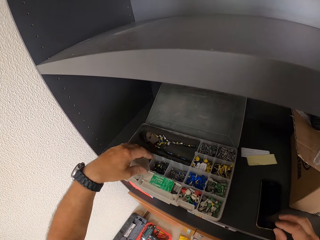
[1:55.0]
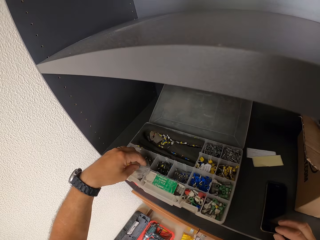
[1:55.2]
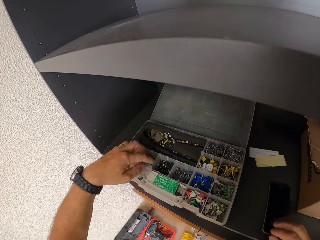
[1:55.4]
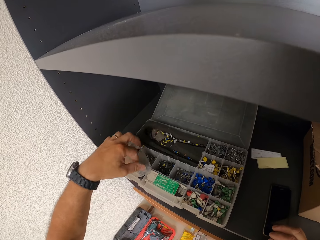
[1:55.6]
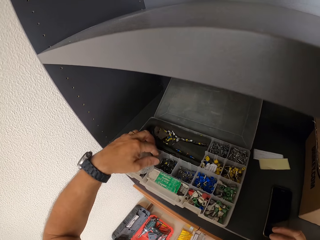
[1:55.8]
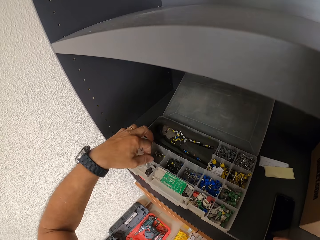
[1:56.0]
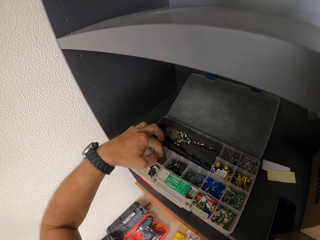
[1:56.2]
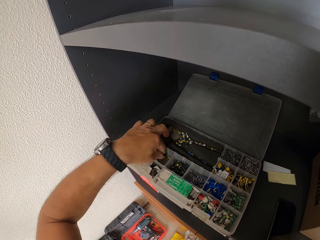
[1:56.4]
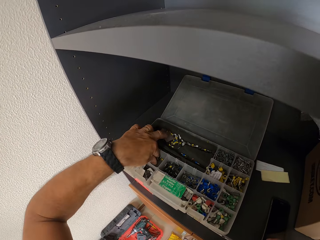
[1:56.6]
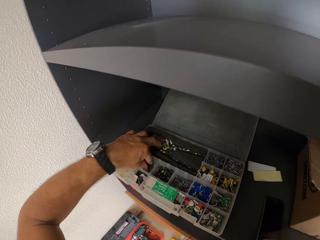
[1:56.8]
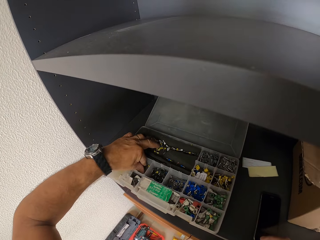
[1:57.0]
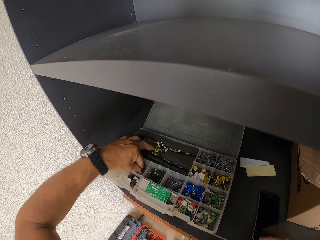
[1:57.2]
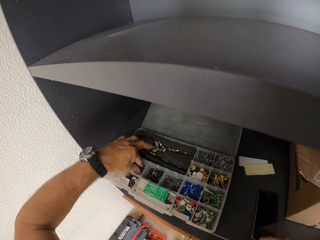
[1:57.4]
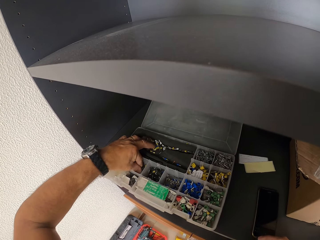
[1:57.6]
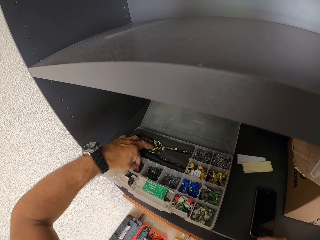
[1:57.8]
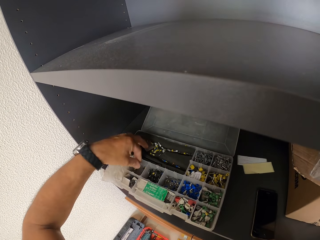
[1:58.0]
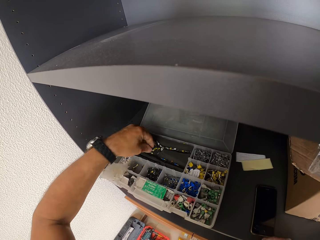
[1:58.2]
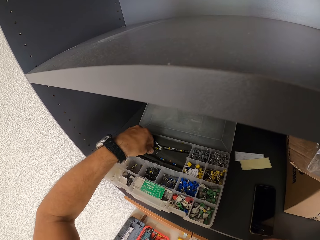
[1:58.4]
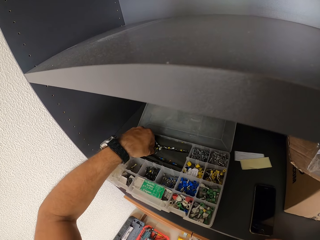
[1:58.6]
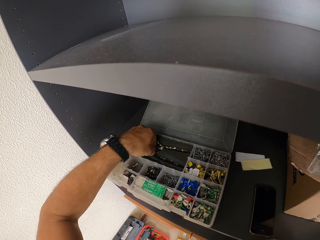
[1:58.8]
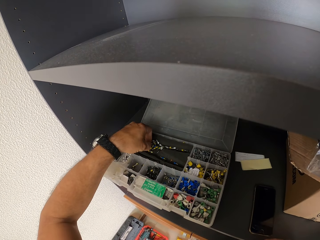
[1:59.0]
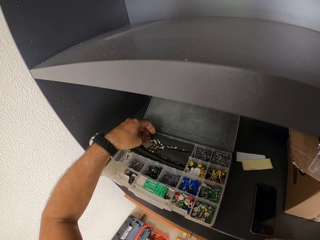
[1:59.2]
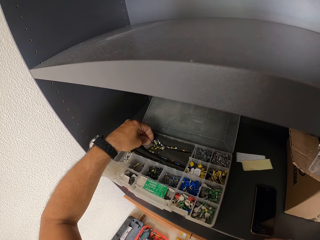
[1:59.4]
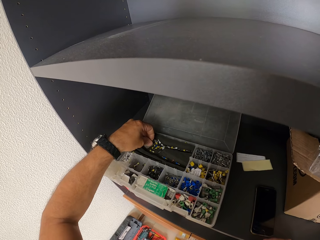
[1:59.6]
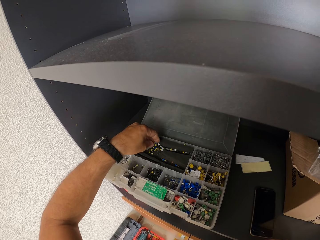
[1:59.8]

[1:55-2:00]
The camera wearer picks up a cord terminal or pin from the tool box.

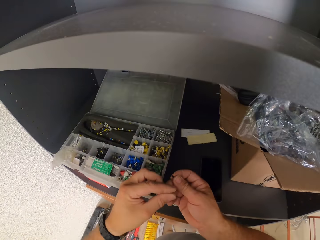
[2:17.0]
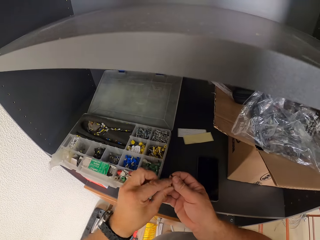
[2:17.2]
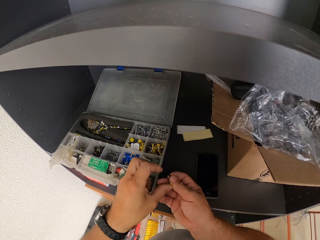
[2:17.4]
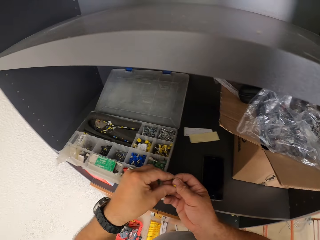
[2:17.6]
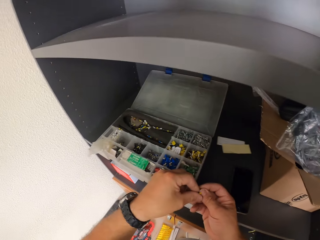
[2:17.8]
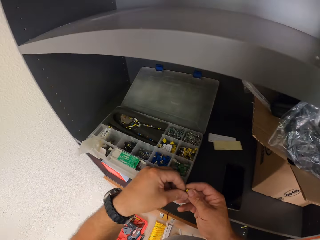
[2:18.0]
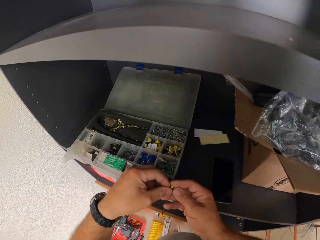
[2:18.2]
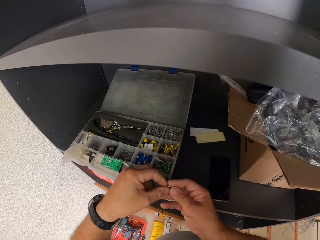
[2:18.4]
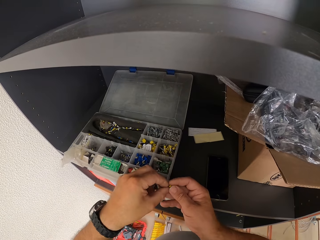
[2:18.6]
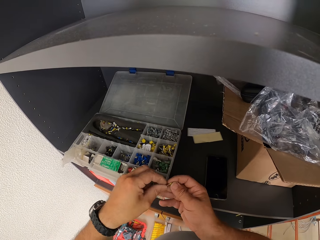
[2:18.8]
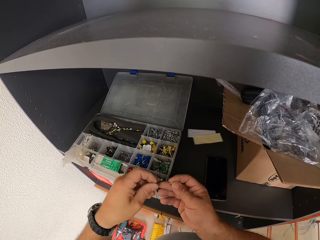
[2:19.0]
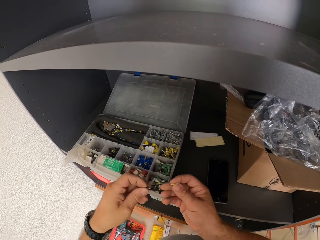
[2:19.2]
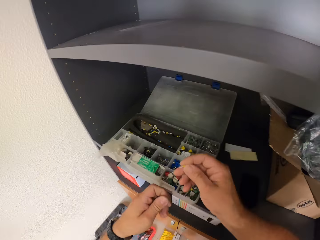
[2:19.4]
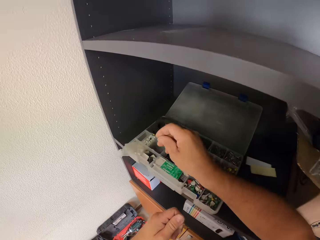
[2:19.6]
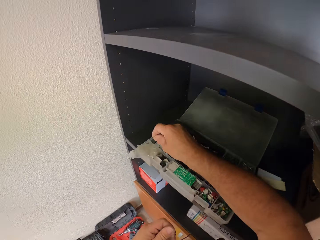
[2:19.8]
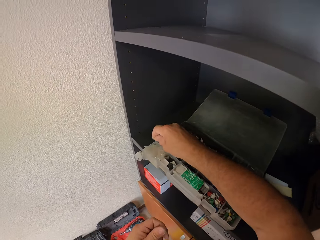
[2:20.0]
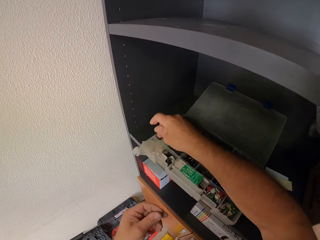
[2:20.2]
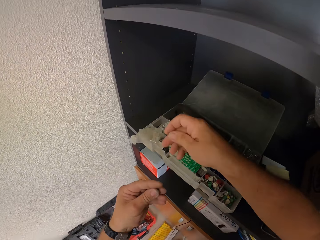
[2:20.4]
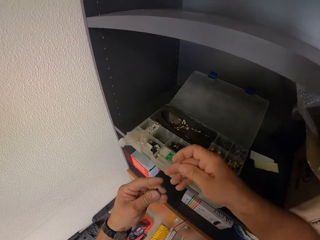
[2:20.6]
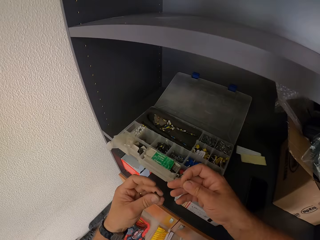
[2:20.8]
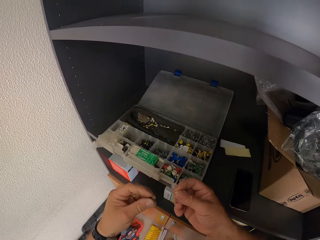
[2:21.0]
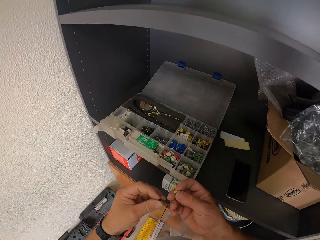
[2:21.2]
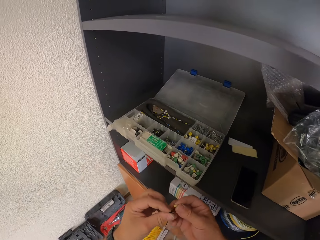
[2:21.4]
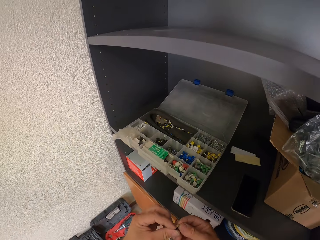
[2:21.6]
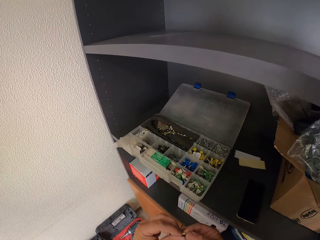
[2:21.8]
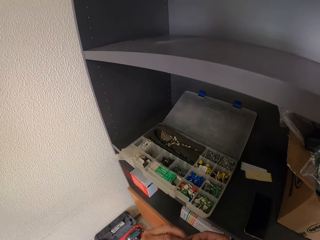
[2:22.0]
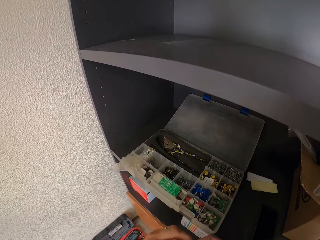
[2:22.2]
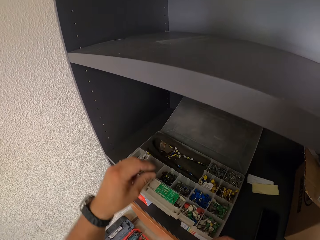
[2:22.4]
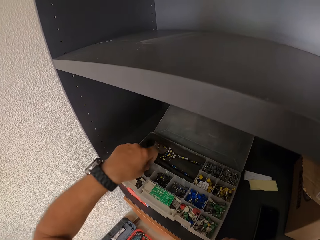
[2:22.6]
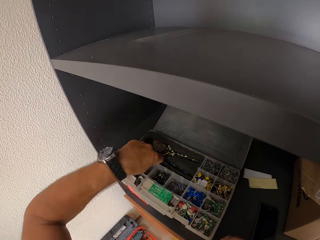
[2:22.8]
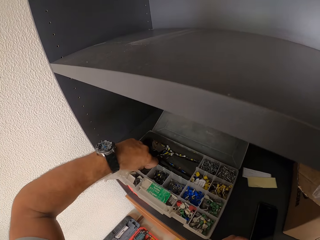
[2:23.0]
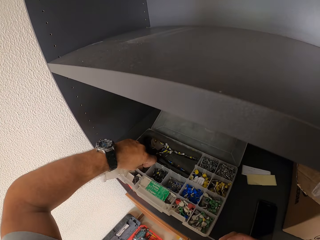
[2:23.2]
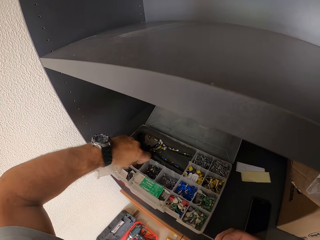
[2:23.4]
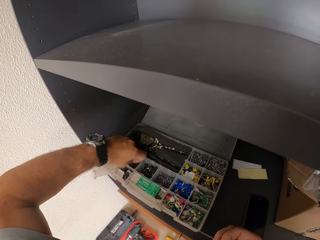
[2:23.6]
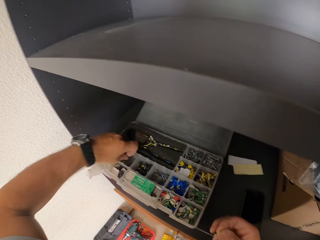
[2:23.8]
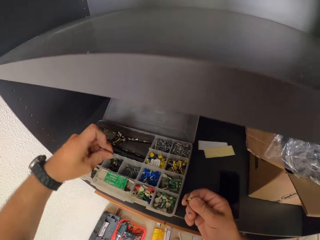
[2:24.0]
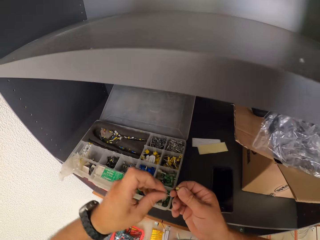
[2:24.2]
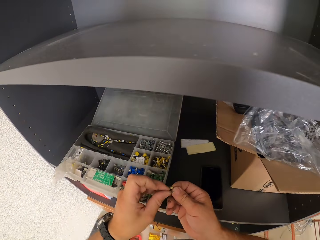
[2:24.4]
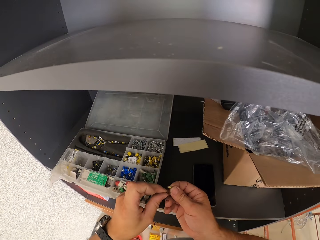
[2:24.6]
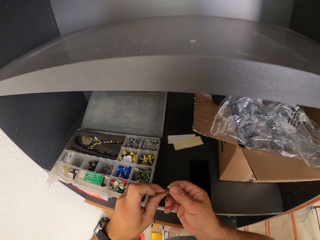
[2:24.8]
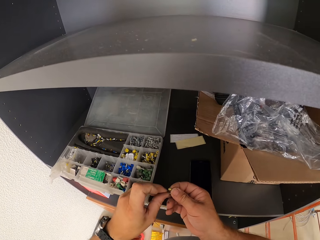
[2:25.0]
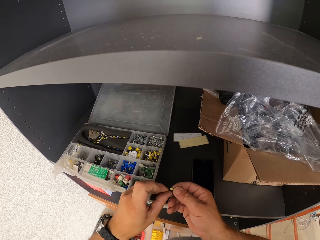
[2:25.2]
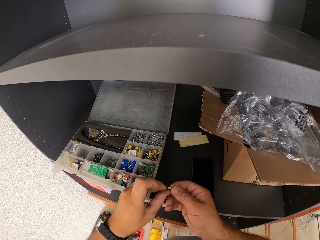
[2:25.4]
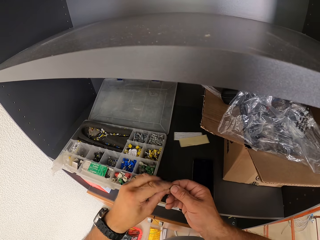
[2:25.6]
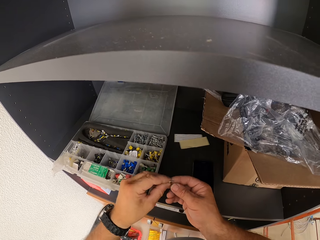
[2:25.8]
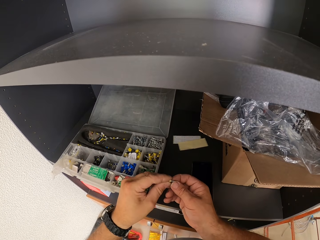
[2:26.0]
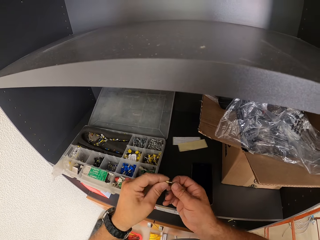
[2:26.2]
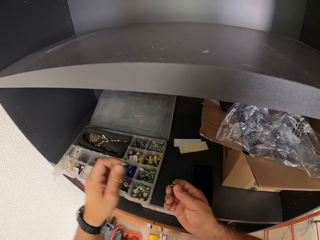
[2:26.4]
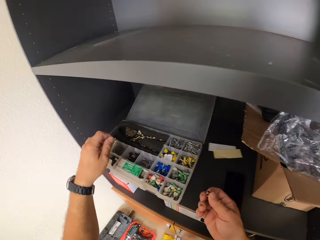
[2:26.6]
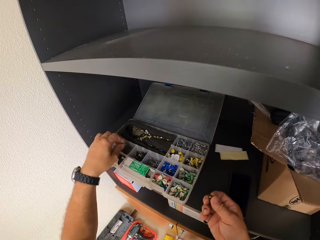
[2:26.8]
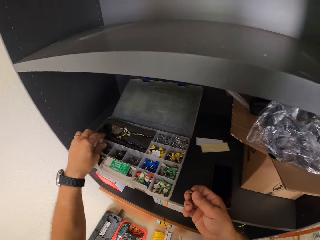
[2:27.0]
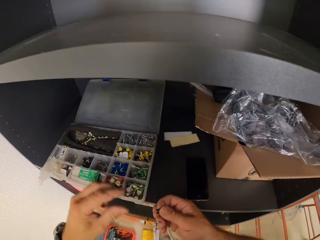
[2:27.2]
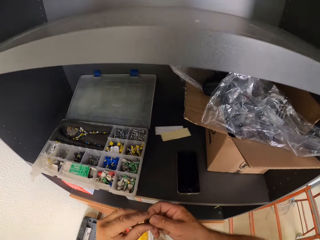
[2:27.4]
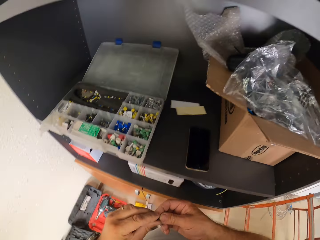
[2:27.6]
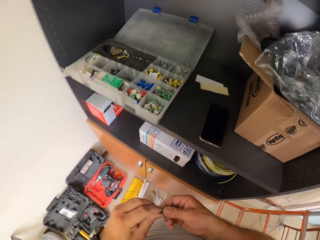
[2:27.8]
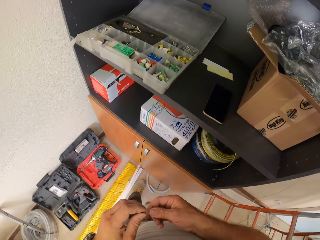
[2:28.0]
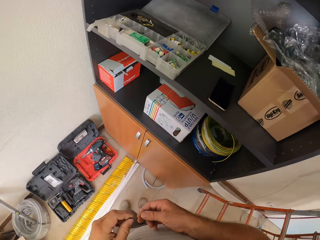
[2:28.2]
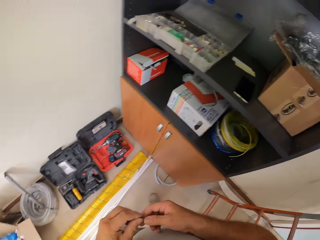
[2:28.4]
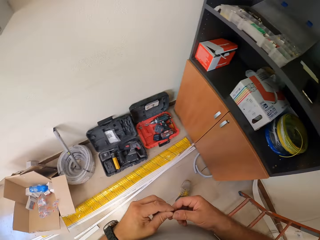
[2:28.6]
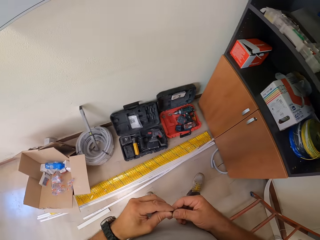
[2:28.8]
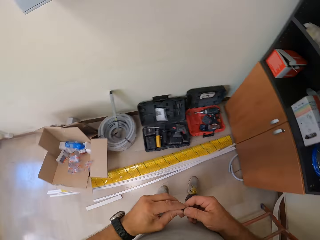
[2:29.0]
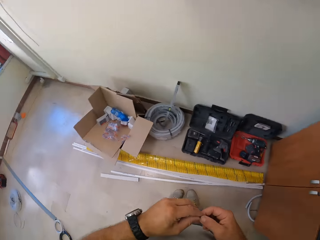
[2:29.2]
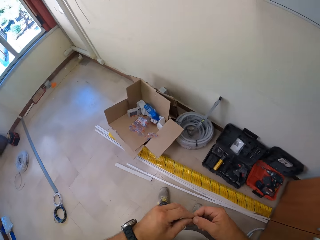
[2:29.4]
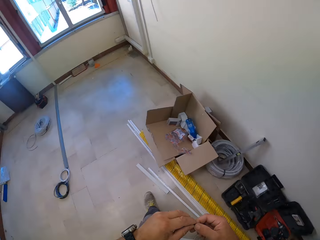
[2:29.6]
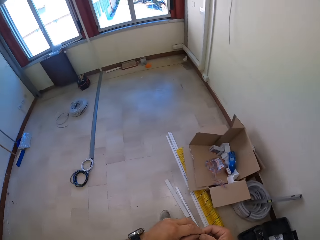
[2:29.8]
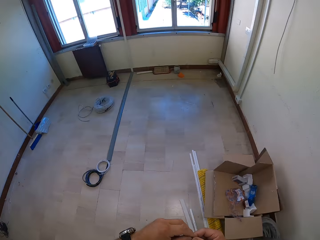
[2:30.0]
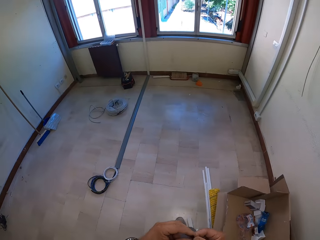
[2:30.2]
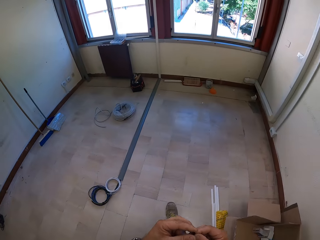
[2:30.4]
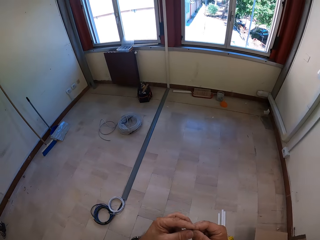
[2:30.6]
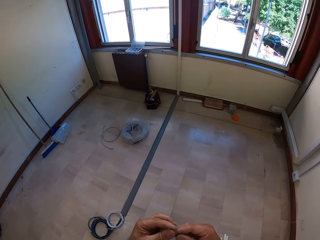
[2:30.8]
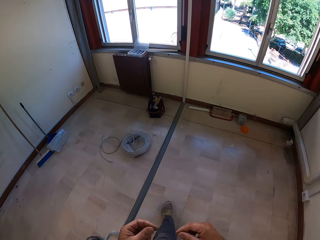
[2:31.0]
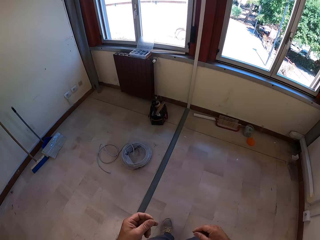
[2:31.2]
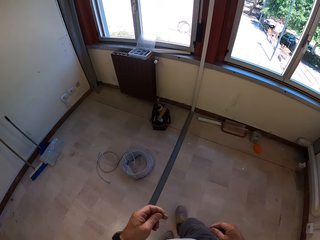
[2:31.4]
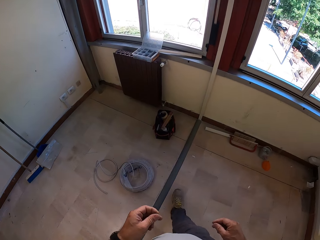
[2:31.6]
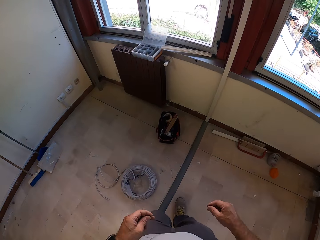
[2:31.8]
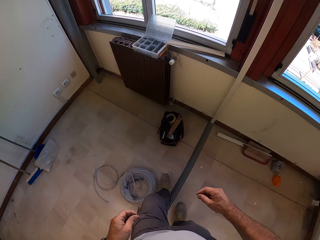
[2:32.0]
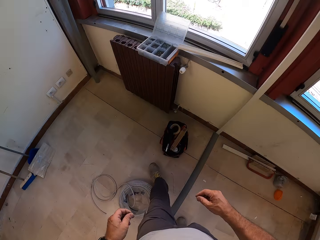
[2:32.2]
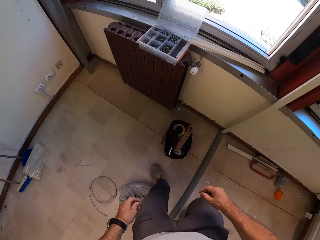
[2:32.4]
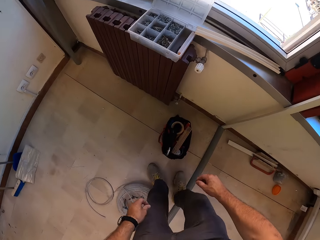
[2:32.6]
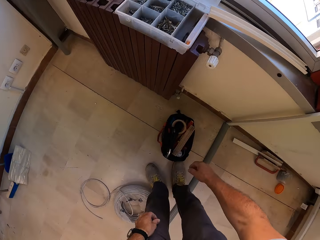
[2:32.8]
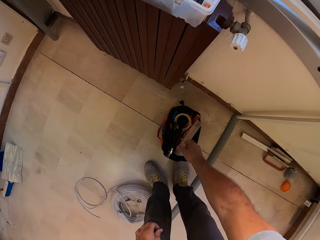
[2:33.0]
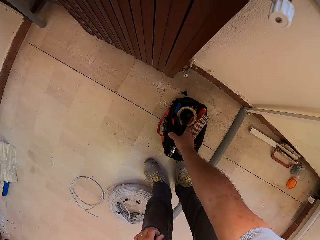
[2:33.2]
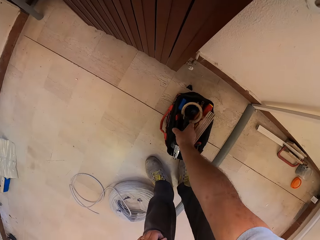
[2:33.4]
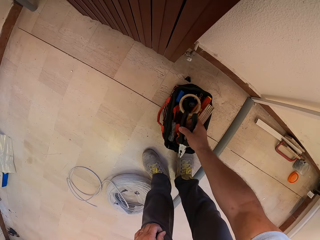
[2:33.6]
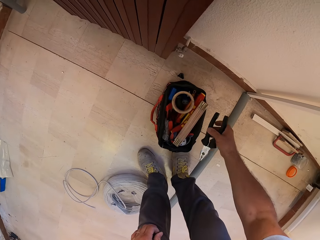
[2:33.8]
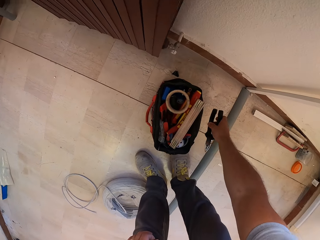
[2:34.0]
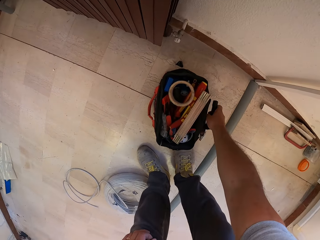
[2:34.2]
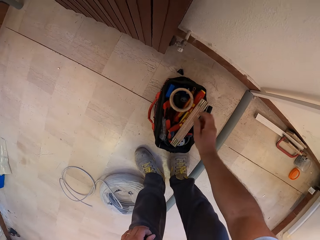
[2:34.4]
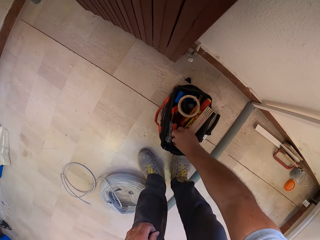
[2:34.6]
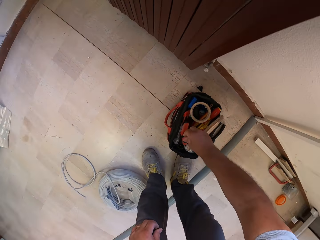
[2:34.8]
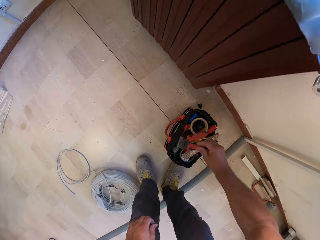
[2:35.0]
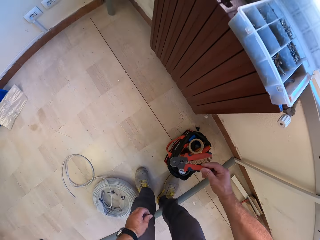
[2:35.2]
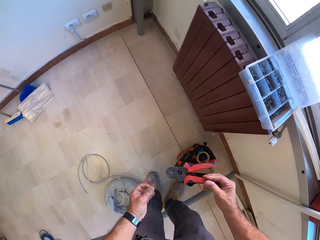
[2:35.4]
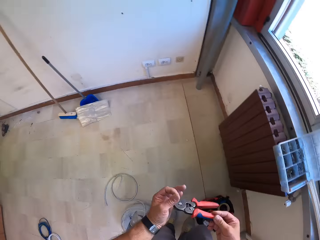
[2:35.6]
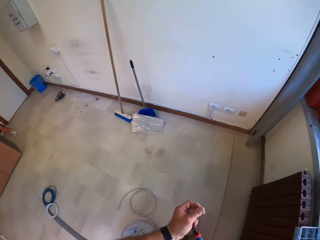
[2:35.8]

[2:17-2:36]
The camera wearer transfers a pin or cord terminal from his left hand to his right hand. He examines the cord terminal. He collects the pin from his right hand with his left hand. He returns the pin into the plastic tool case with his right hand. He checks out the cord terminal. He holds the pin in both hands. He picks up the pin with his left hand from the plastic tool box. He stares at the cord terminal. He exchanges the pins between both hands. He drops one of the pins into the plastic tool box. He holds the pin with both hands. He moves away from the wooden shelf. He bends towards the tool bag. He picks up a plier and drops the plier on the floor. He picks up a clipping tool or cable cutter.
